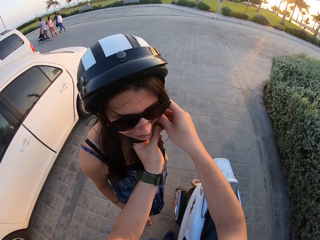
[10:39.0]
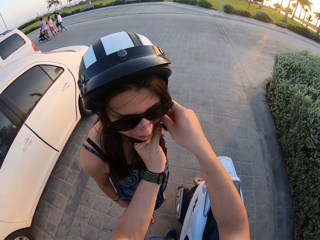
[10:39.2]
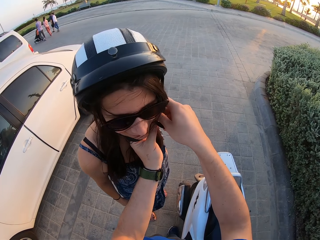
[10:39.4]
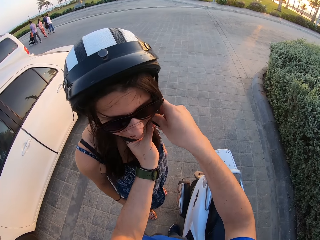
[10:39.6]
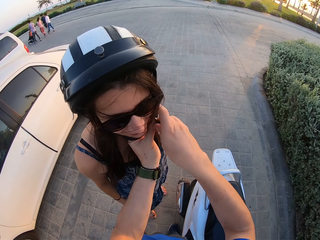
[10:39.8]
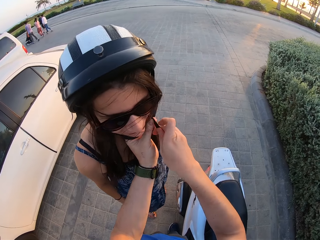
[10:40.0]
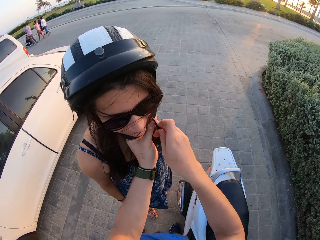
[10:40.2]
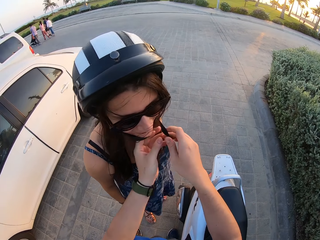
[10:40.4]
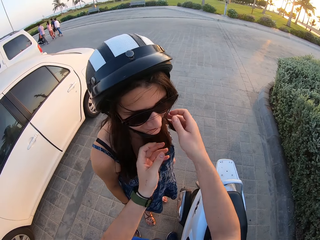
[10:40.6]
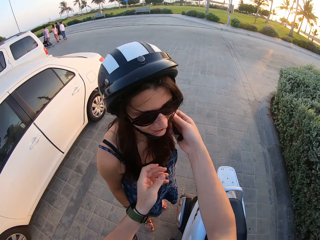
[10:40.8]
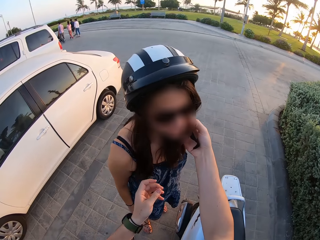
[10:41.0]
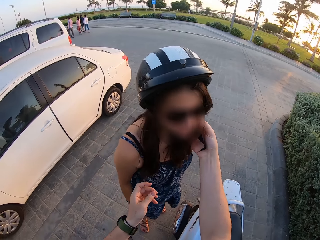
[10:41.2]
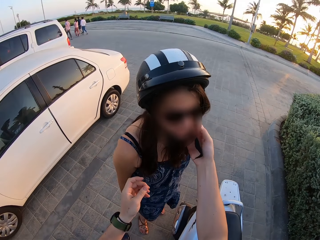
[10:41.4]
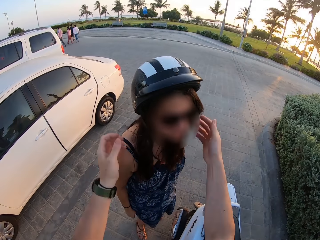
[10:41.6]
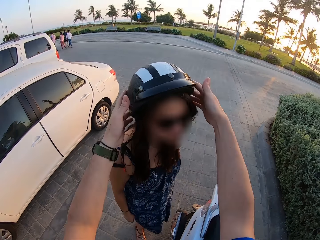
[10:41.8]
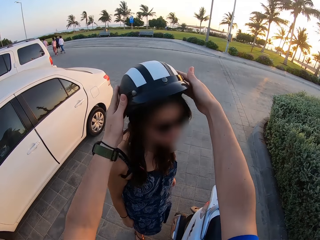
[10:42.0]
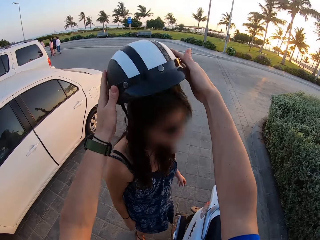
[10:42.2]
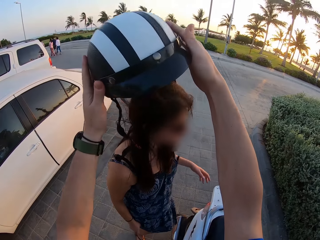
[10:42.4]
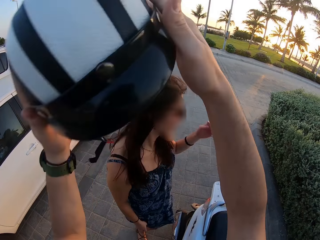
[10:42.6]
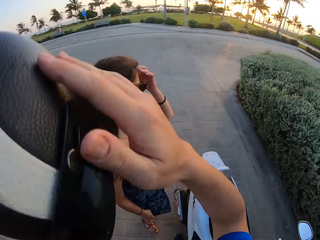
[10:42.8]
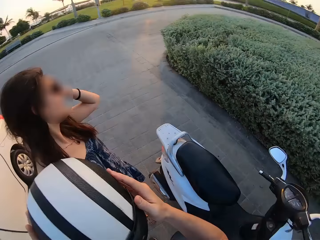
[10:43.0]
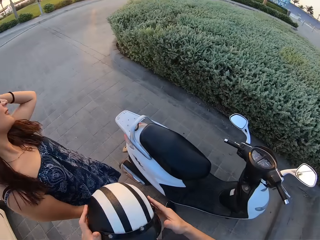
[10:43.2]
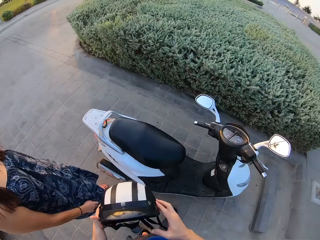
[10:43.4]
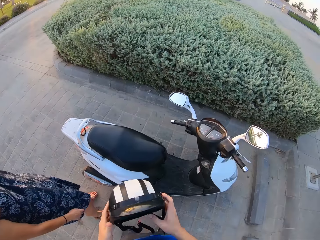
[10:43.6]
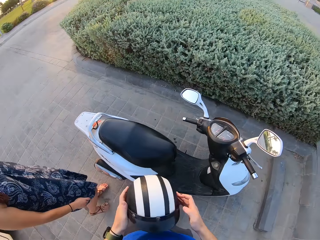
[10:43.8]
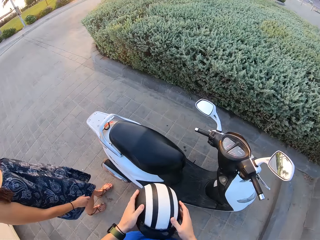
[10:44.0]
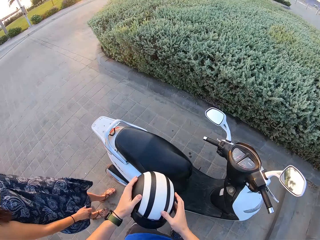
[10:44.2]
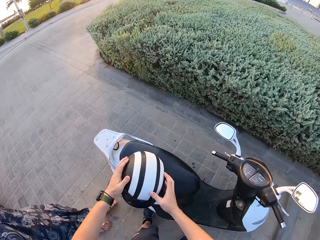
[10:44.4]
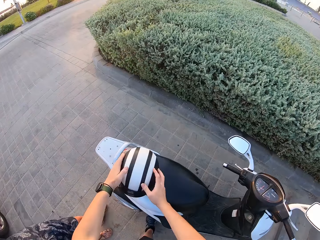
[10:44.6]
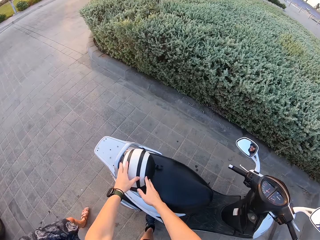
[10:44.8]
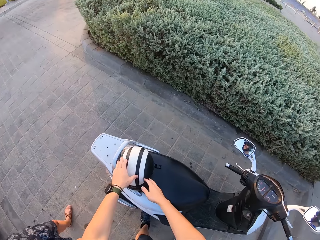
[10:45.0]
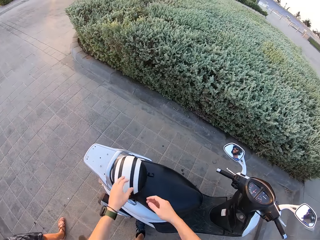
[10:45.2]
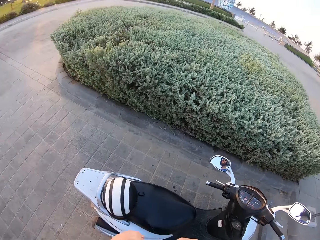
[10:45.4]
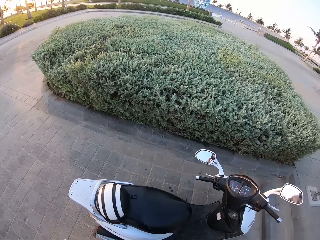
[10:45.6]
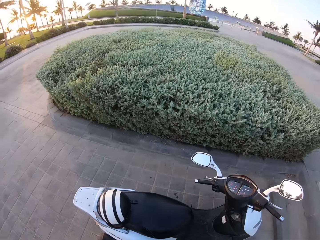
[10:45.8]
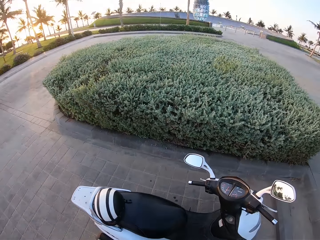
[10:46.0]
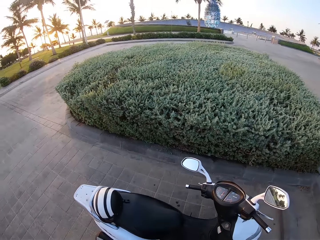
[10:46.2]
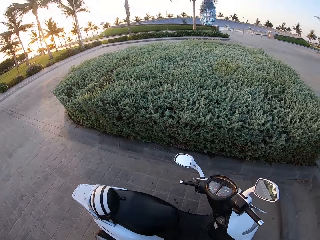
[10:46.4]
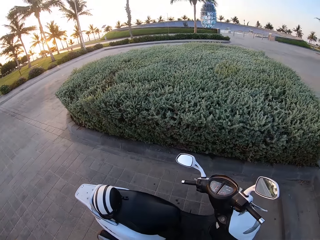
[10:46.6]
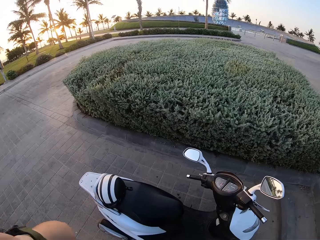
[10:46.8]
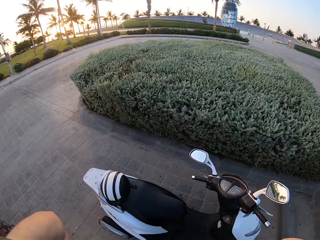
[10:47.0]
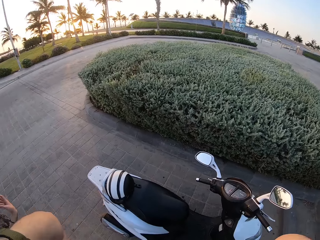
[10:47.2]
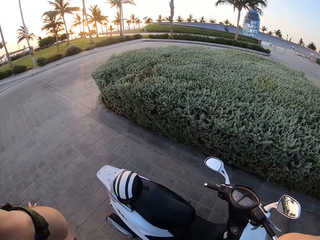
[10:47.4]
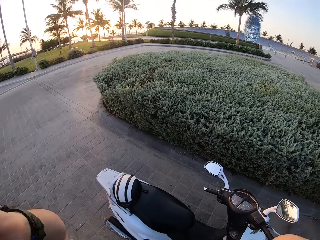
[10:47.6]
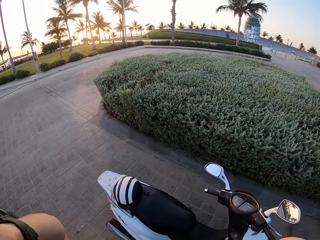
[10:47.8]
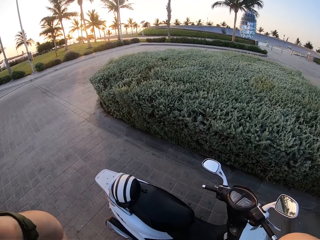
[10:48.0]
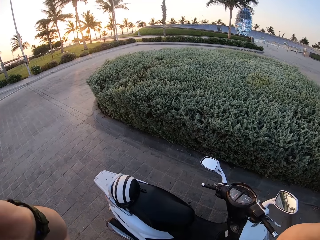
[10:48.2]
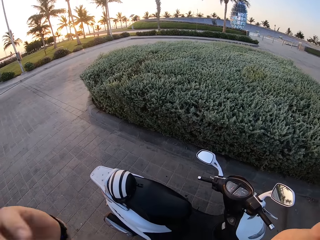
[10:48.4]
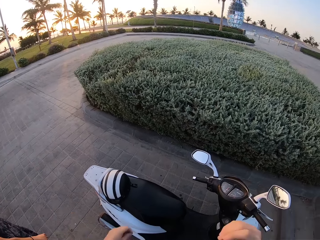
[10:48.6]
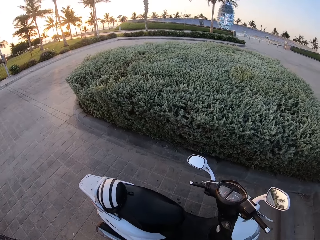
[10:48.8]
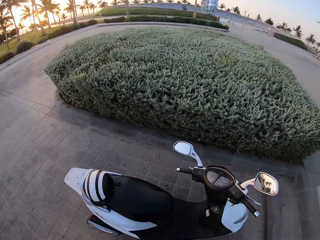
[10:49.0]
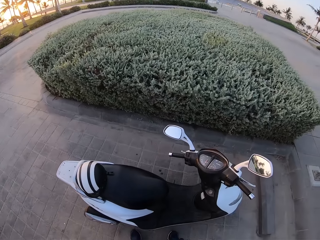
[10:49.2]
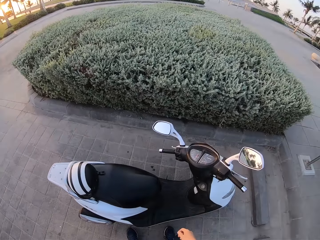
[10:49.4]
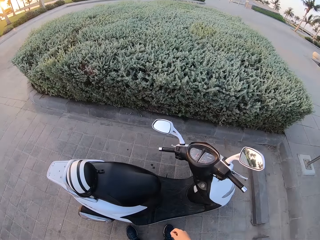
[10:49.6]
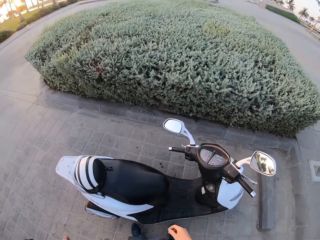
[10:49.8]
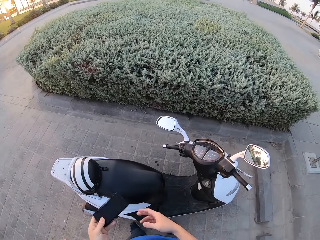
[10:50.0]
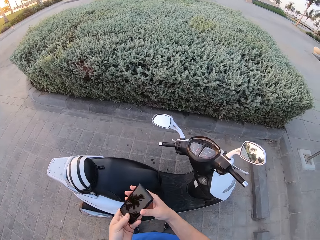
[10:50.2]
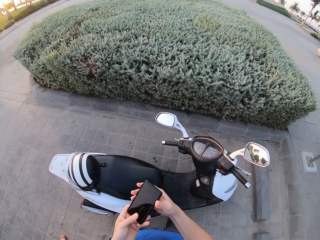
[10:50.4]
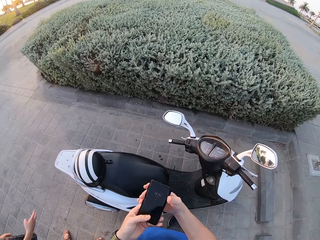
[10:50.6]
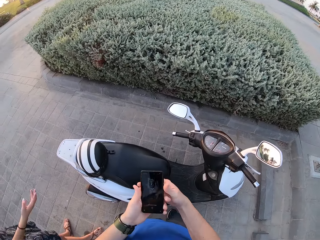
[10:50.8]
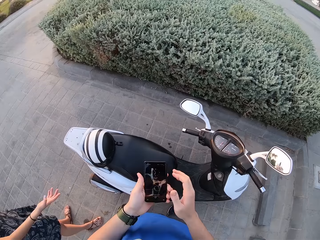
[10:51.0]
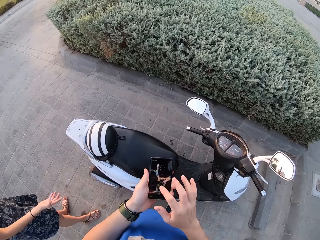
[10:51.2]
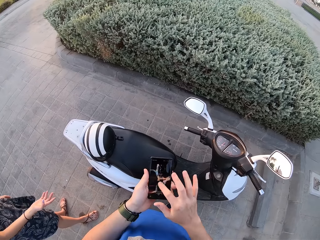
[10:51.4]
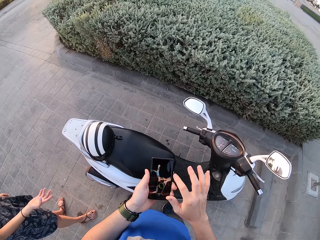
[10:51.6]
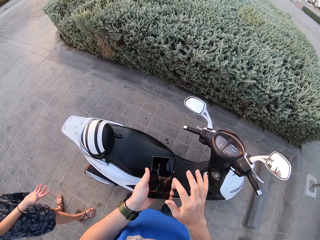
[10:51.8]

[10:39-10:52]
The camera wearer removes the helmet from a lady. They place the helmet on the motorcycle seat. They raise both hands towards something. They withdraw both hands from something. They remove a mobile phone from the pocket.

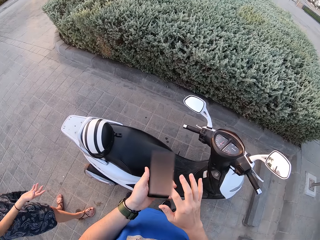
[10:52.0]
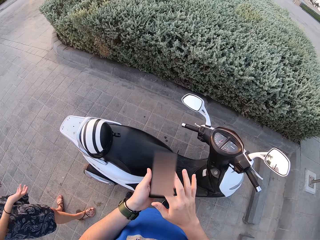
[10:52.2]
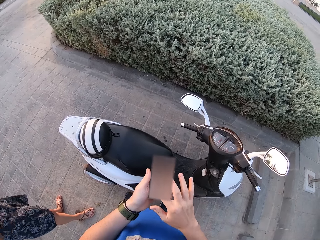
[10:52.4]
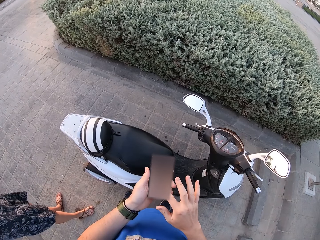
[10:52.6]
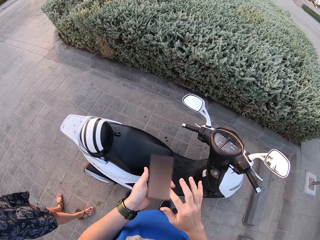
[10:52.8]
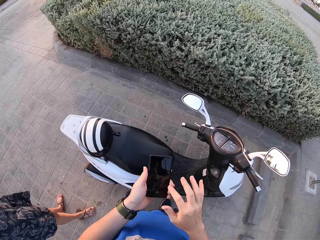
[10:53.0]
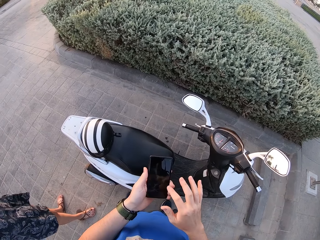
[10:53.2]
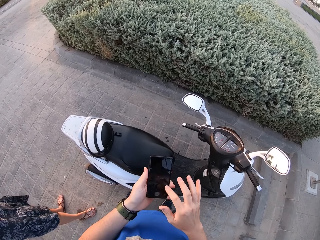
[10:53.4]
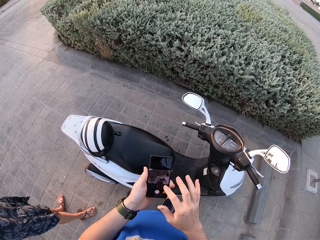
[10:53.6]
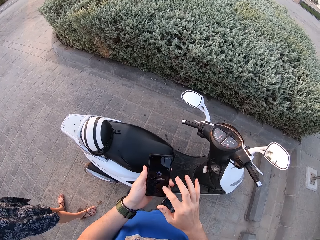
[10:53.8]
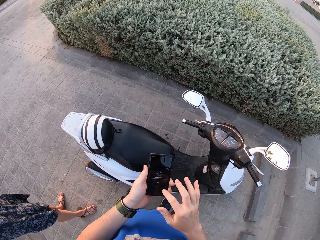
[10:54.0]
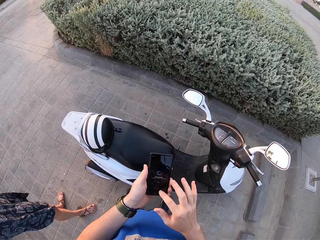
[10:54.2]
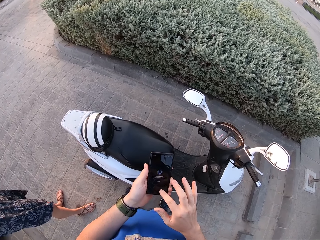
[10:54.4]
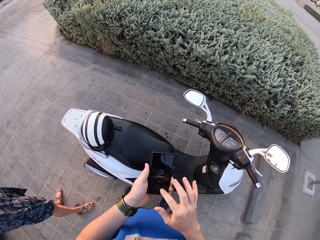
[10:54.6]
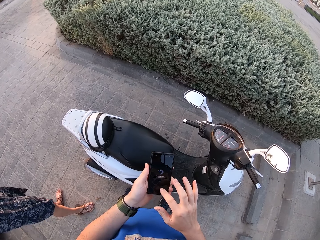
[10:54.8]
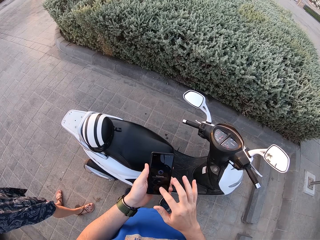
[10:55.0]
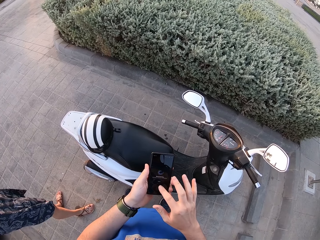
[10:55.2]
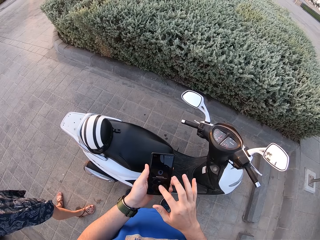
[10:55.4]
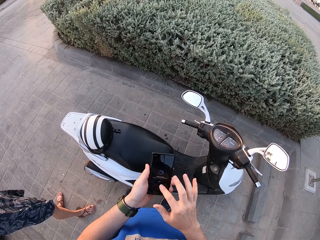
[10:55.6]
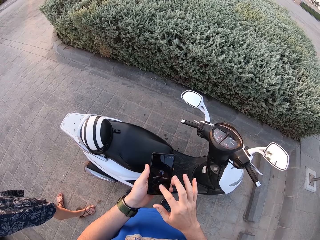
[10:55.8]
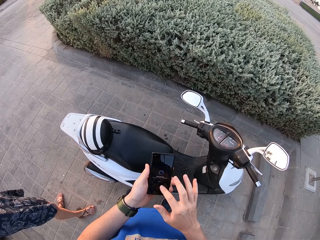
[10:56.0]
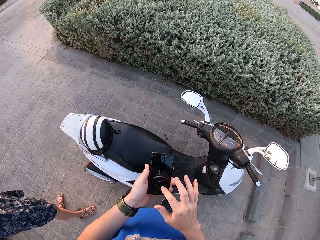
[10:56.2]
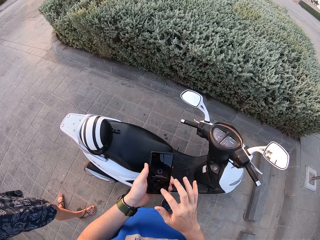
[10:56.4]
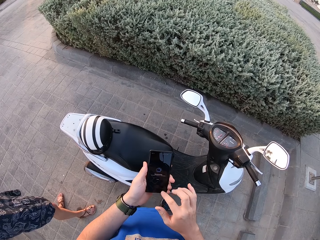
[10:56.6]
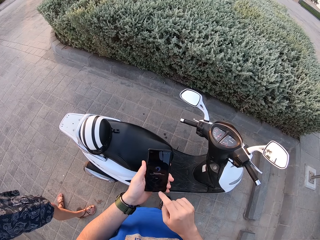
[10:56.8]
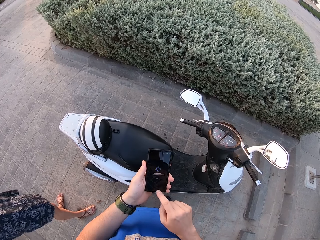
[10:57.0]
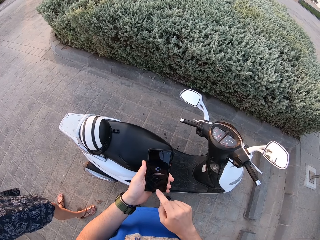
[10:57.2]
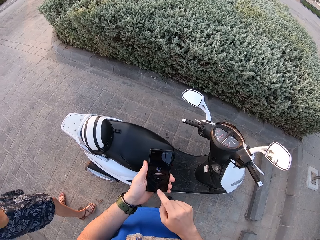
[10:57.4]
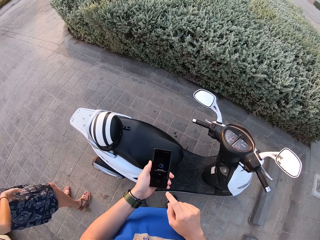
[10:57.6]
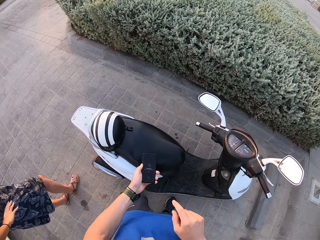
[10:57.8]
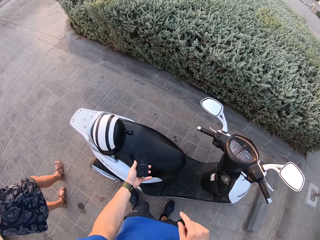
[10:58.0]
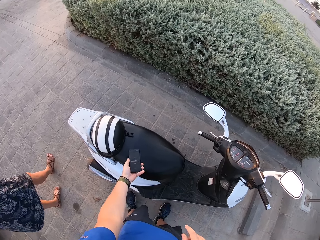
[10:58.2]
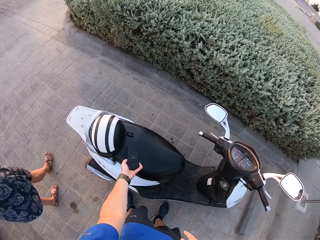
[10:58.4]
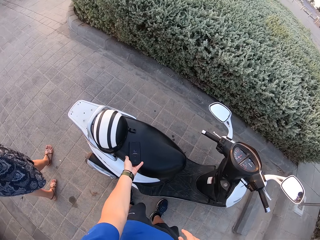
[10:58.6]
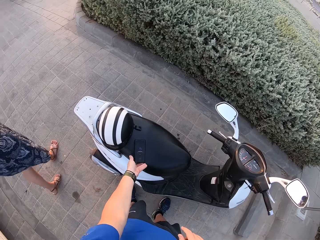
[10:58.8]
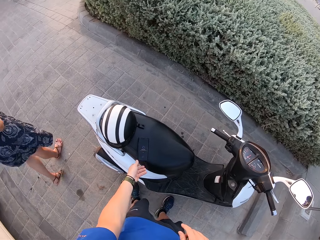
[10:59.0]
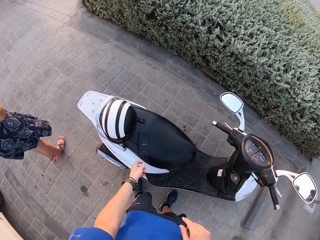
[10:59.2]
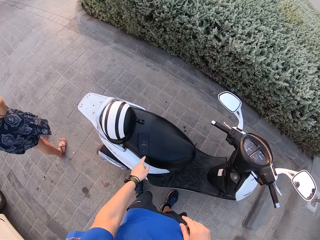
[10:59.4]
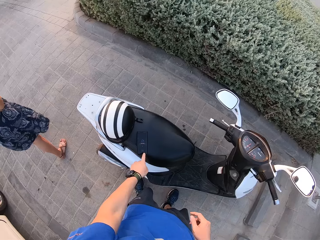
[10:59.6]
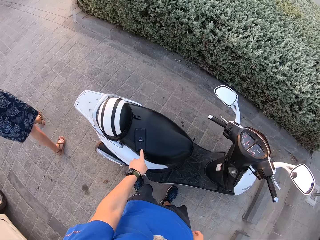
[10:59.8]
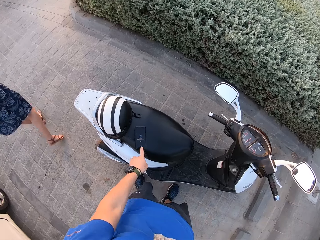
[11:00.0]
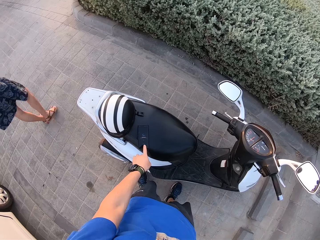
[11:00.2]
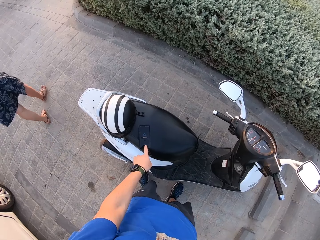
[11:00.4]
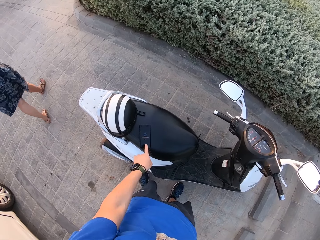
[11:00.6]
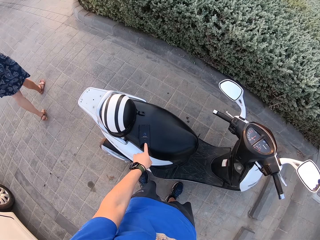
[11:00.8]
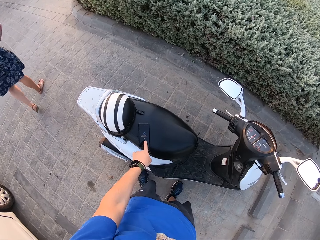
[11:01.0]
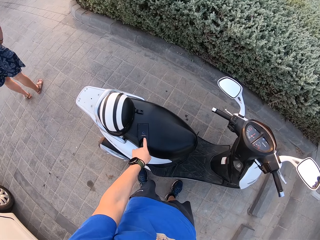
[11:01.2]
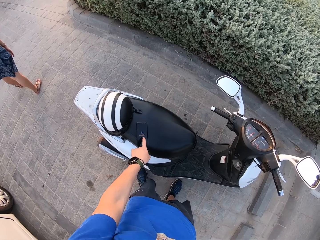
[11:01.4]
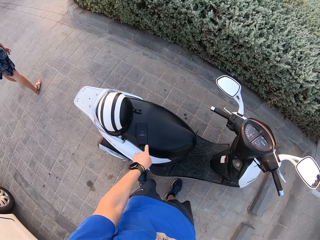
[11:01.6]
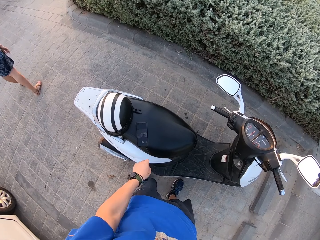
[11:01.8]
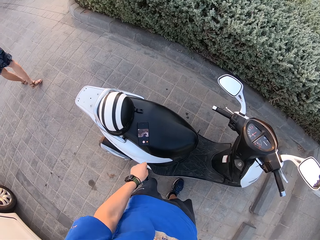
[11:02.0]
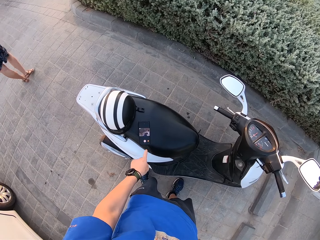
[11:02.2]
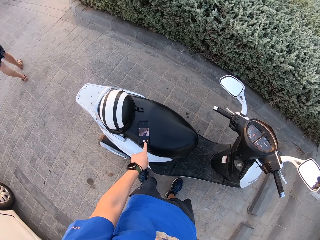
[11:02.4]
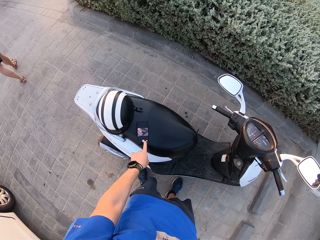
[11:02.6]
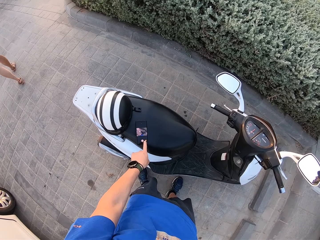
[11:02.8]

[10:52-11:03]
The camera wearer scrolls the mobile phone. They place the mobile phone on the motorcycle seat. They scroll the mobile phone with a left hand finger.
